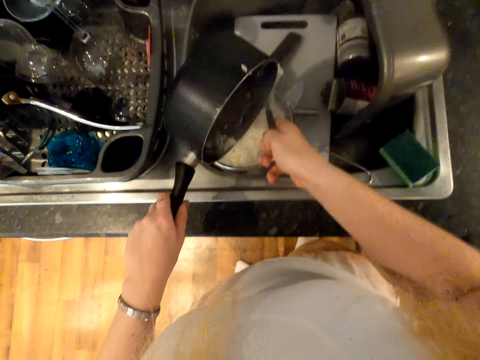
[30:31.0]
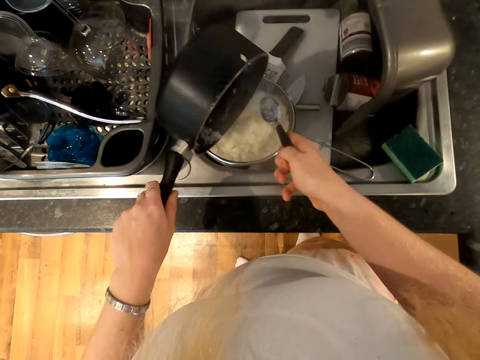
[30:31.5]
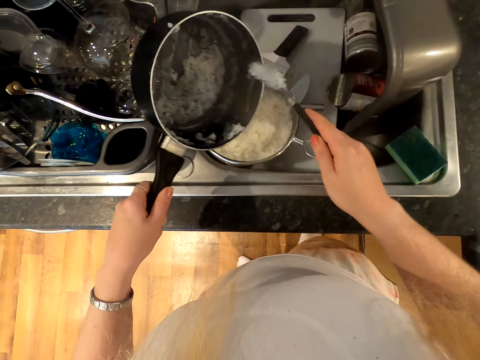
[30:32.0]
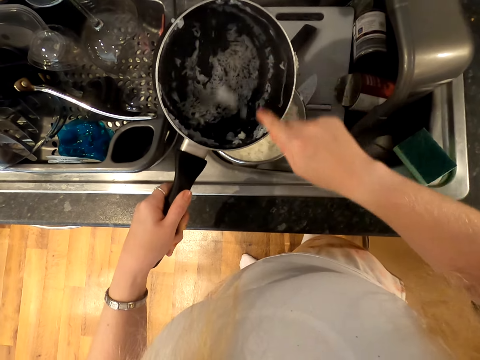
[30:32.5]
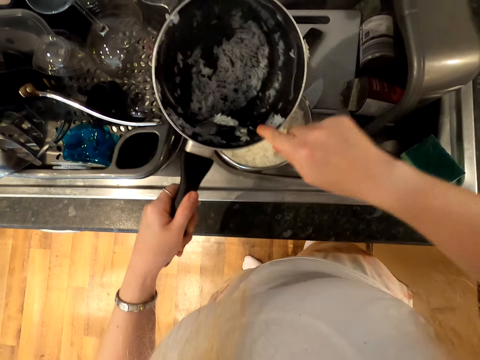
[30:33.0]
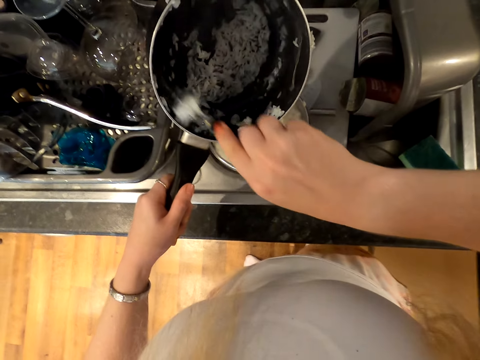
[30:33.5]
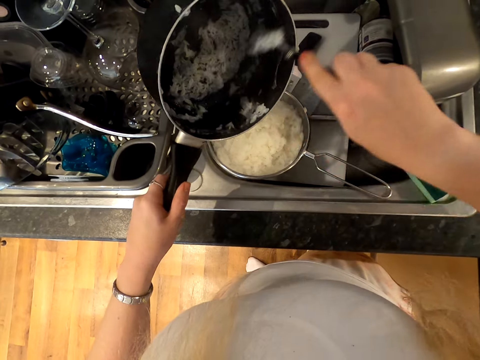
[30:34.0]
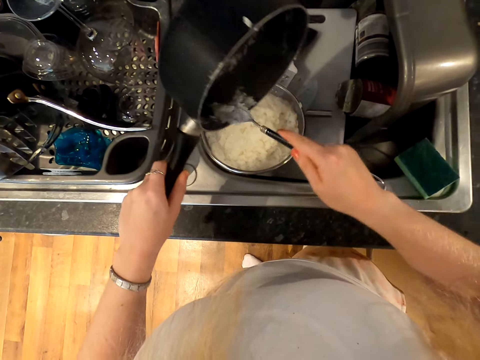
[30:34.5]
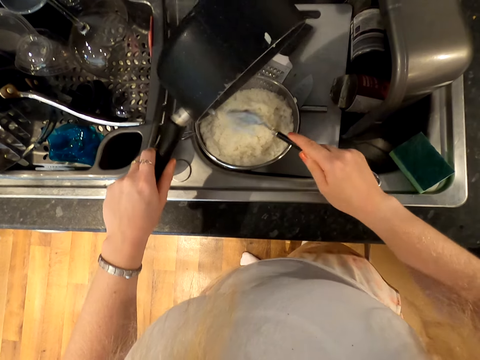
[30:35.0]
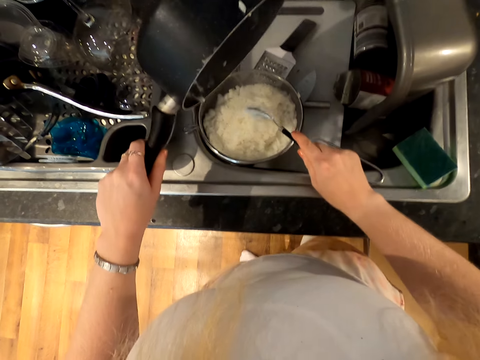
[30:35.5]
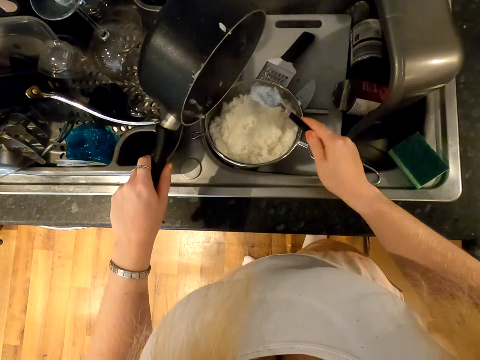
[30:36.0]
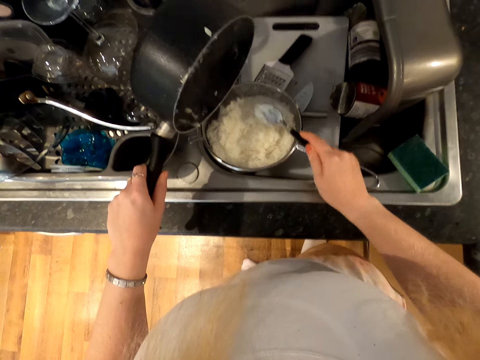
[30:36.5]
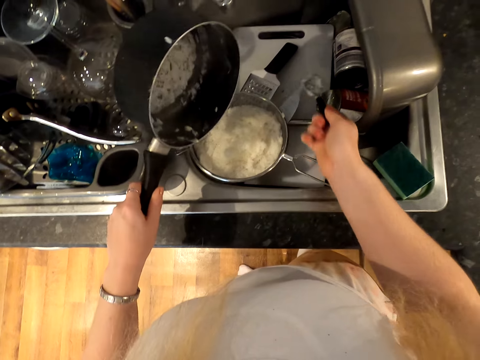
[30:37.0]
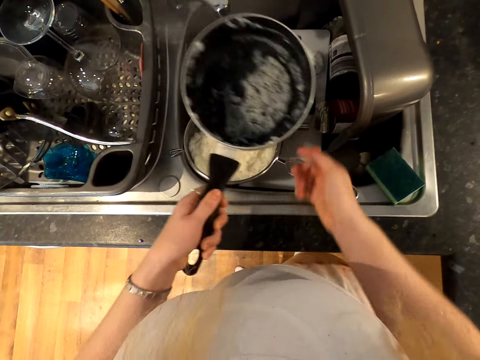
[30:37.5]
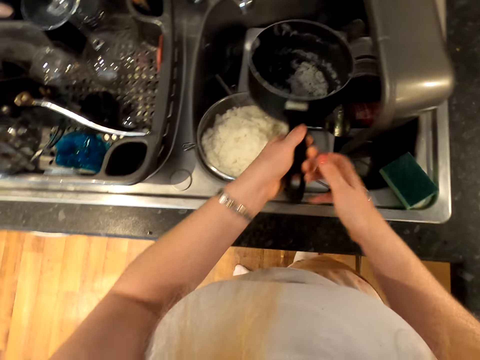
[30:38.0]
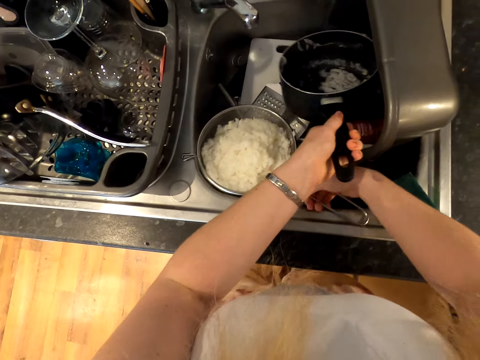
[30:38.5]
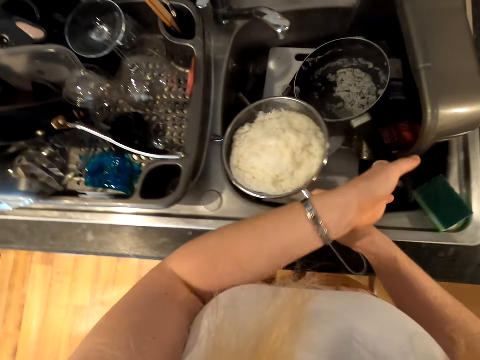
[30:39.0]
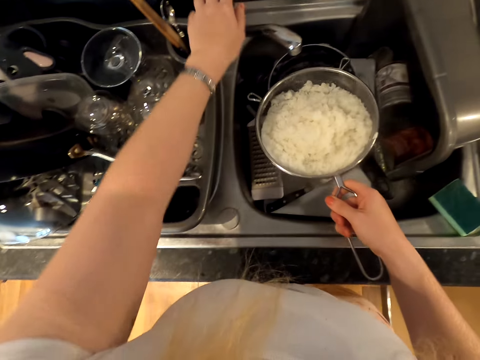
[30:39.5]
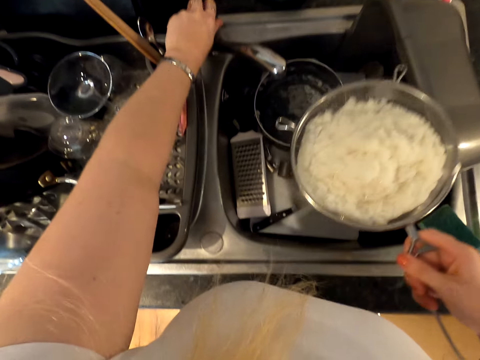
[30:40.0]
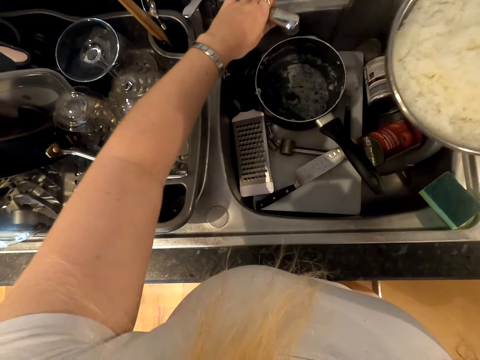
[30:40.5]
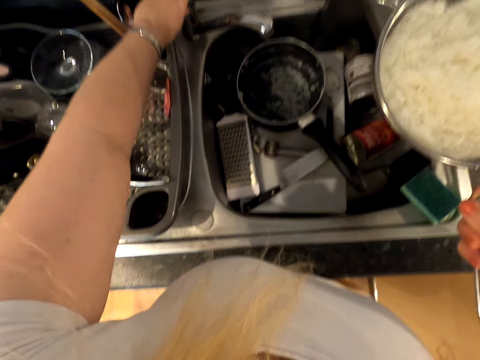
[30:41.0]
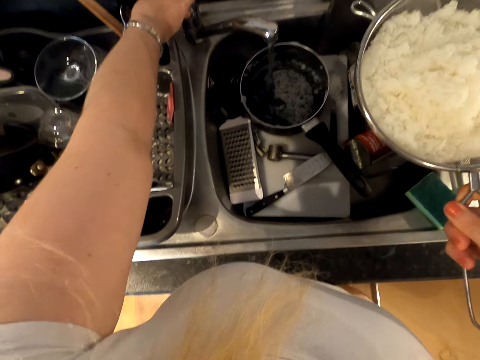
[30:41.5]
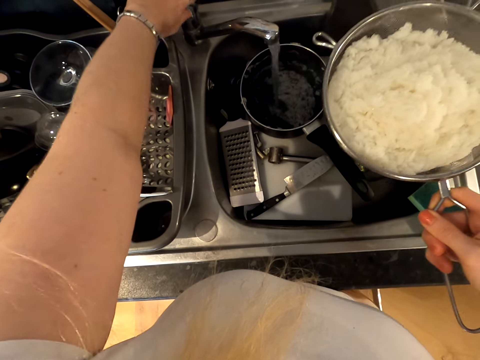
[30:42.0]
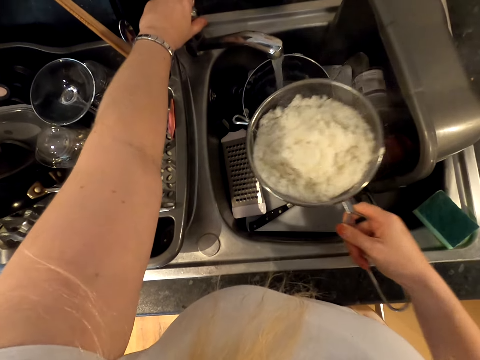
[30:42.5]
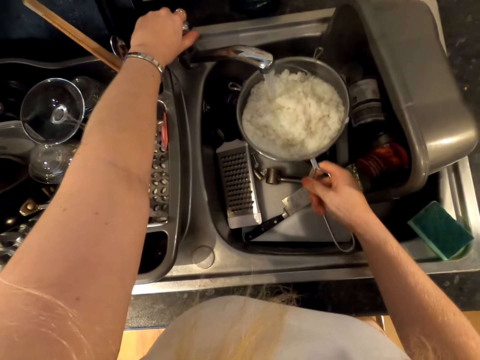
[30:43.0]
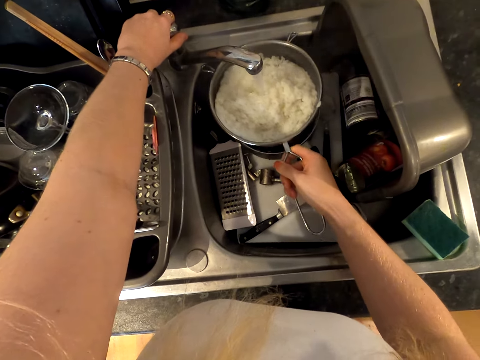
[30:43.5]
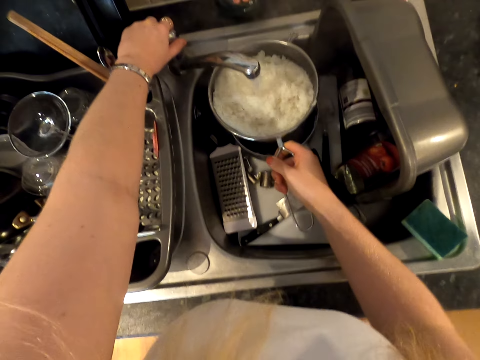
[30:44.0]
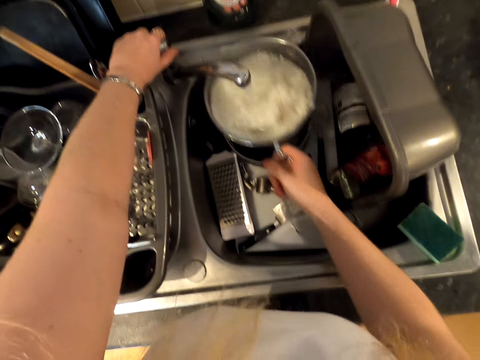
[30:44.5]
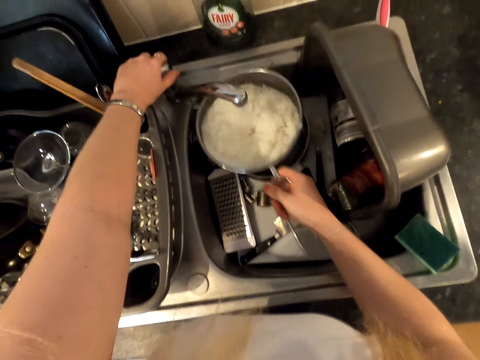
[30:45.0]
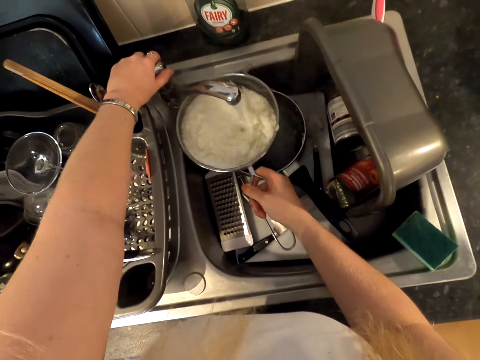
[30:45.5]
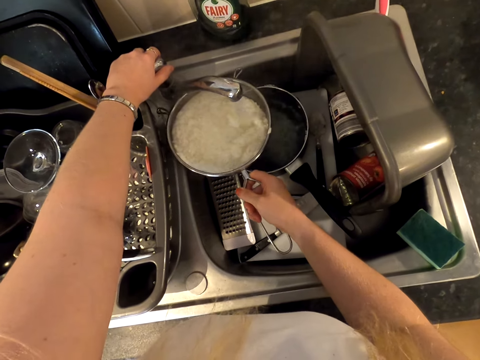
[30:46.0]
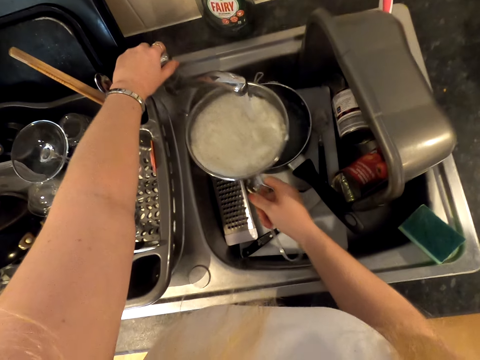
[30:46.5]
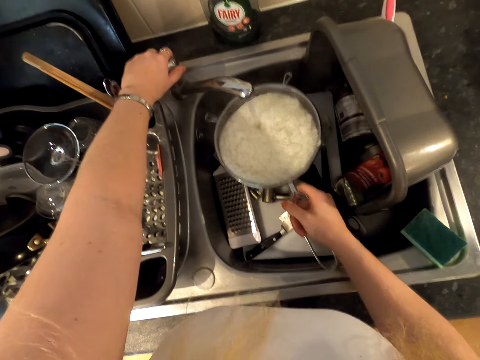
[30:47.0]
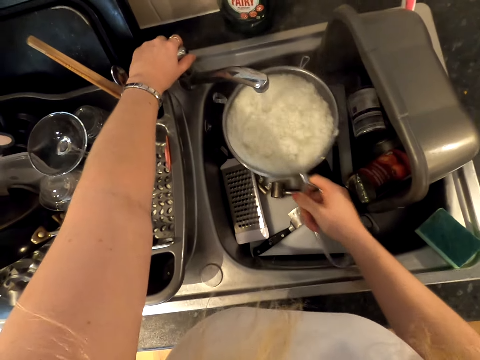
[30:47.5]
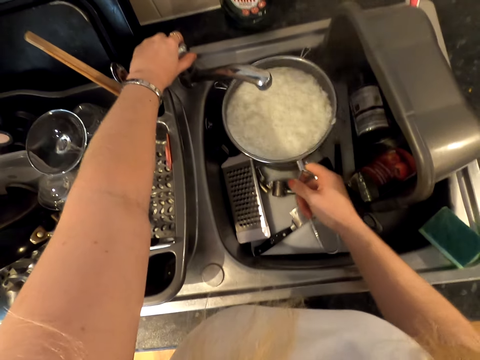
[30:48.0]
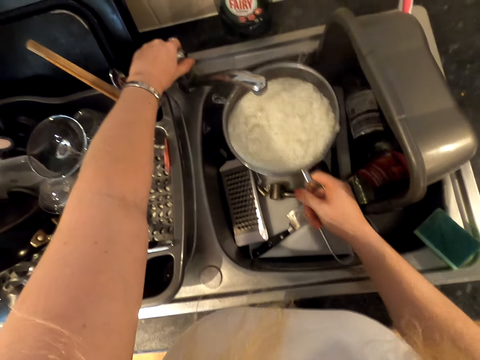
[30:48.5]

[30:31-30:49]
The camera wearer scrapes the cooking pot. They put rice on the strainer. They put the pan and the spoon in the sink. They pick up the strainer. They touch the tap, move the tap, and open the tap. They pour tap water into the pan. They move the strainer to the water. They pour the tap water in the rice. They shake the strainer.

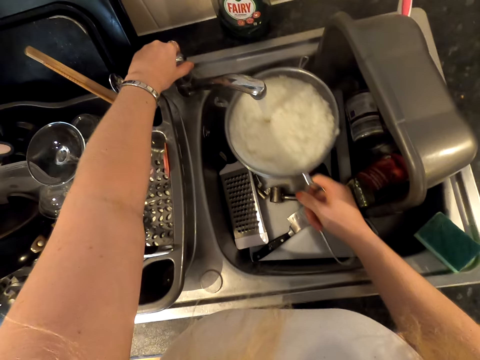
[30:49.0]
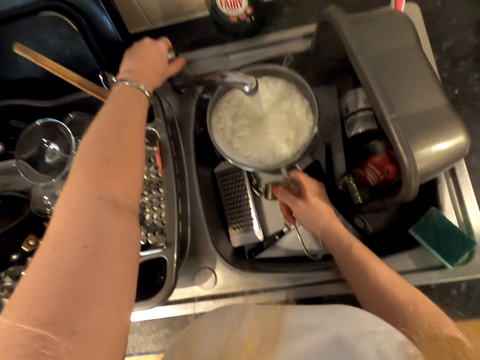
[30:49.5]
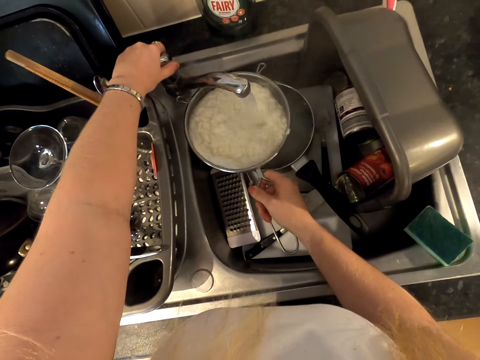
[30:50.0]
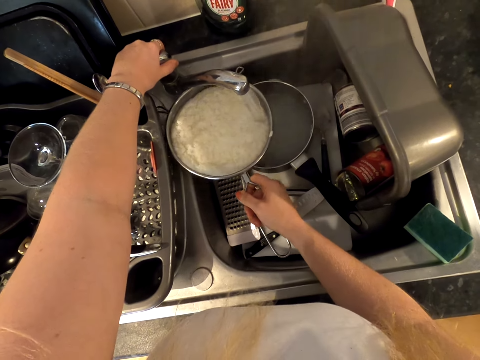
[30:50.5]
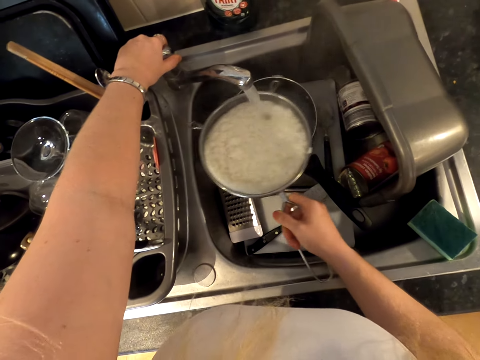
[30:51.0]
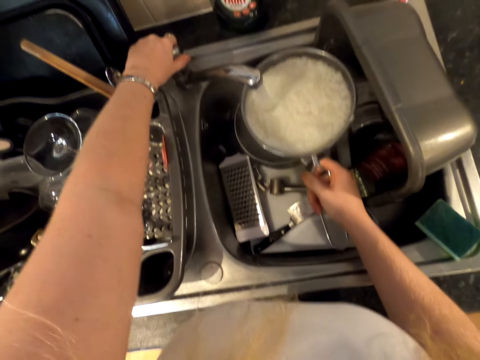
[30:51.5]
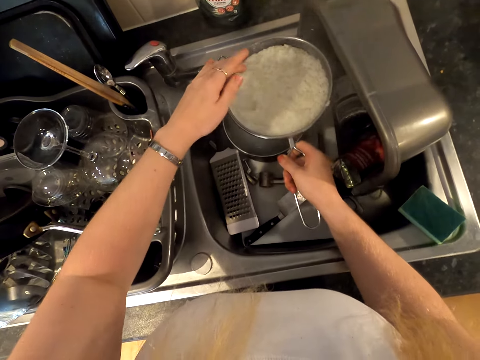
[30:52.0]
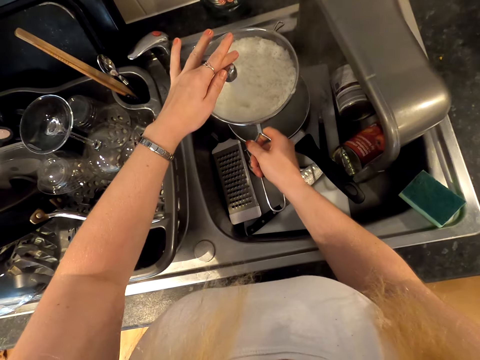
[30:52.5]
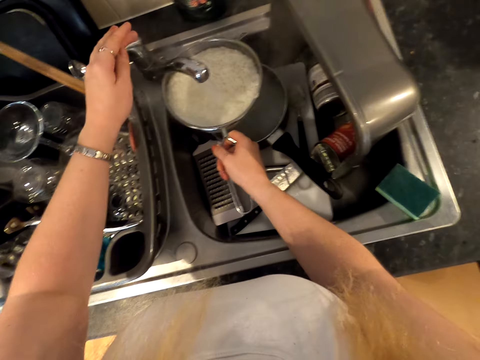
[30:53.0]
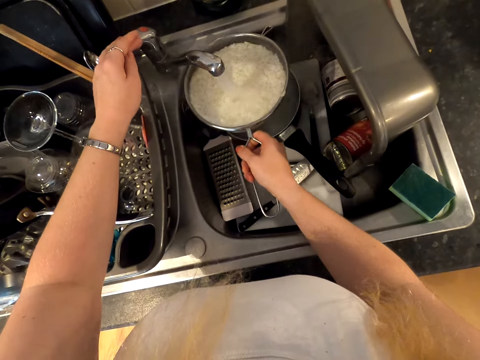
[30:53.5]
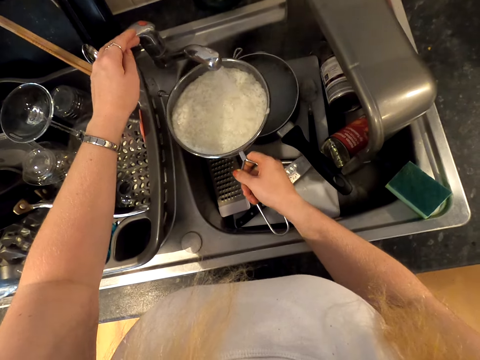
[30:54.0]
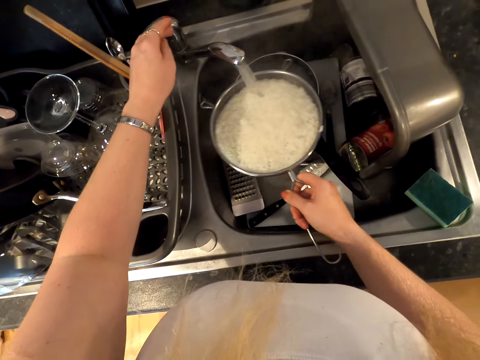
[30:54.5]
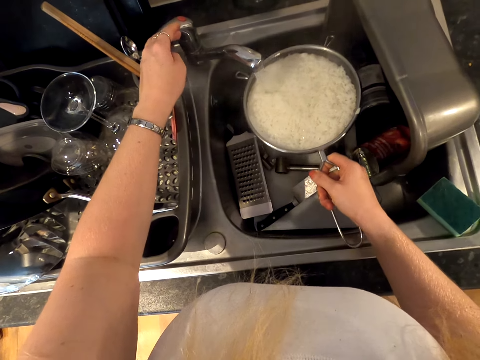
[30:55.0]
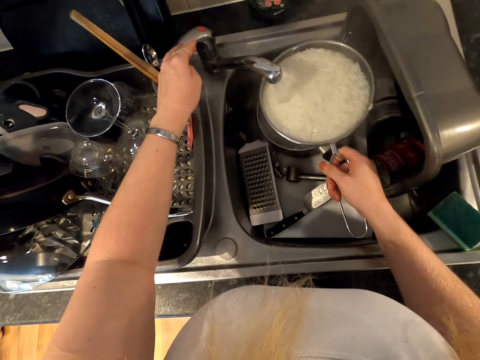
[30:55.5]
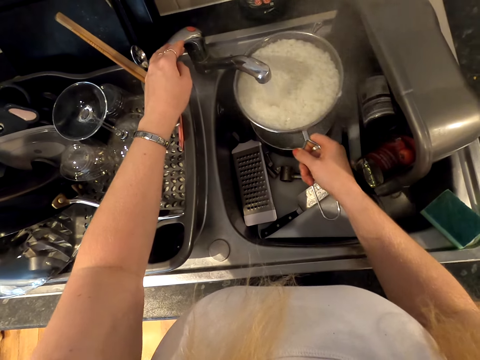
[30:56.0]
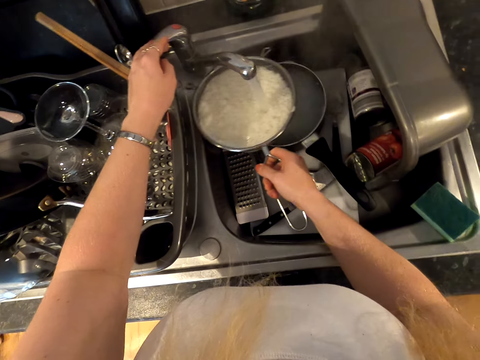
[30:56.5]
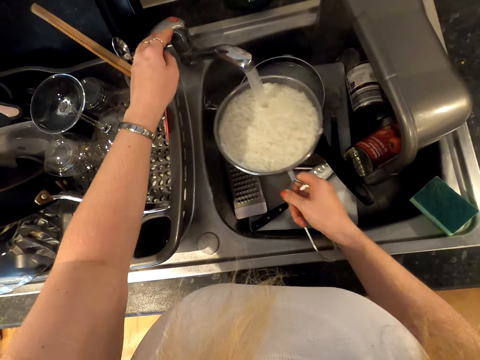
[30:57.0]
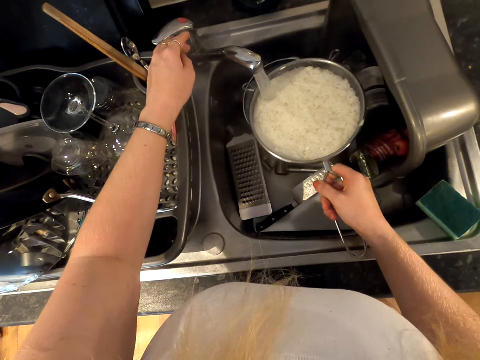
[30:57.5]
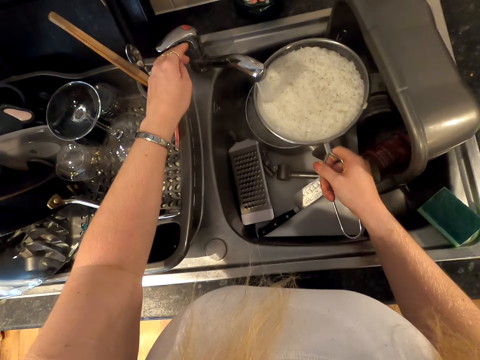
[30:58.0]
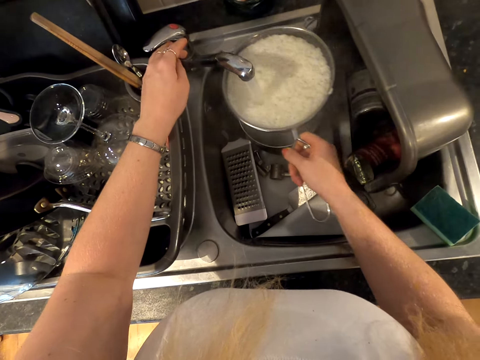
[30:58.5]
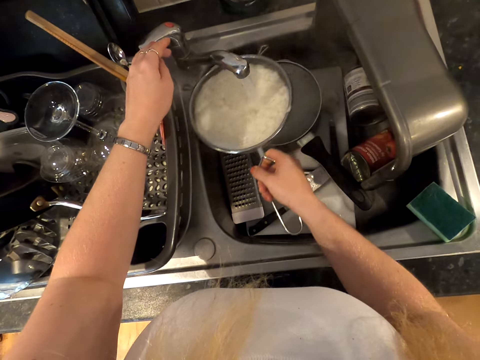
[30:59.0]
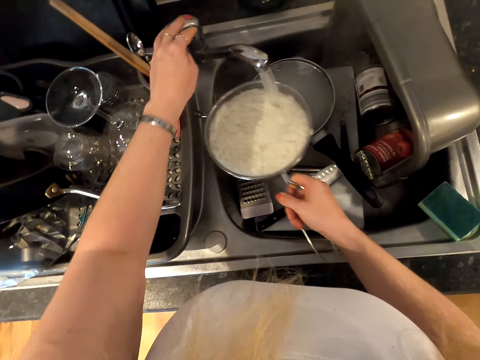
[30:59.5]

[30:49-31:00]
The camera wearer moves the strainer. They touch the tap. They move the strainer.
